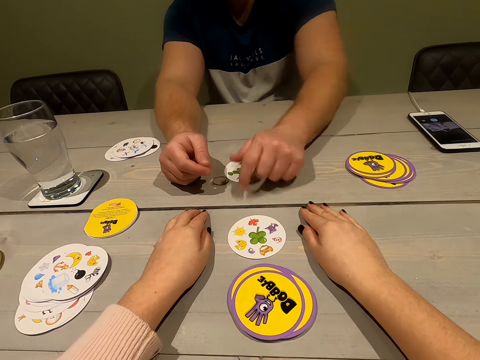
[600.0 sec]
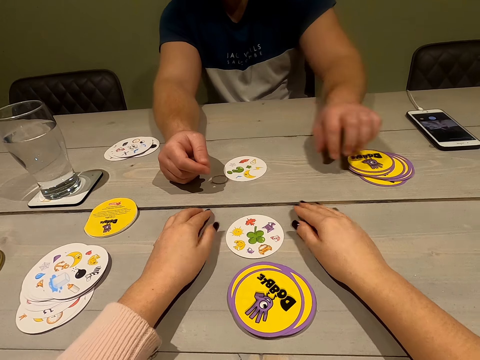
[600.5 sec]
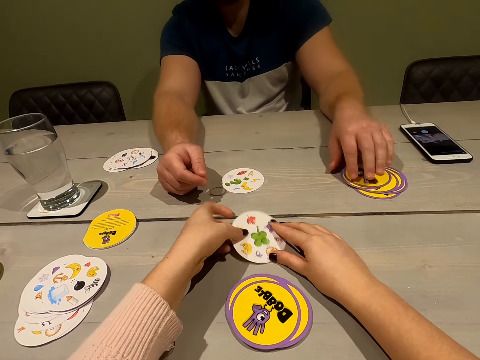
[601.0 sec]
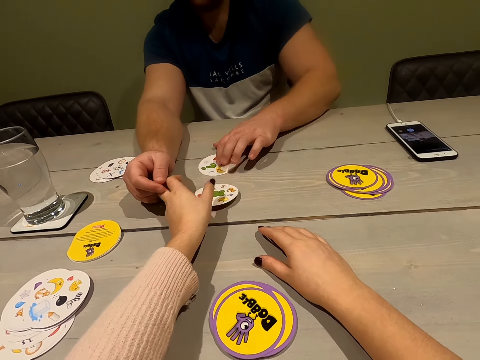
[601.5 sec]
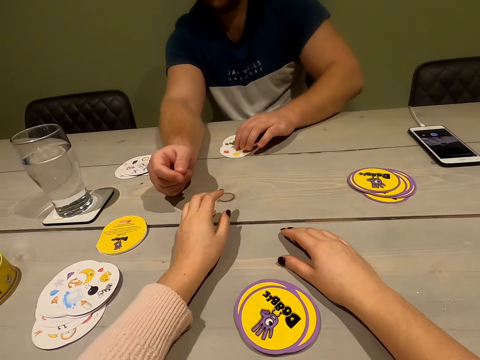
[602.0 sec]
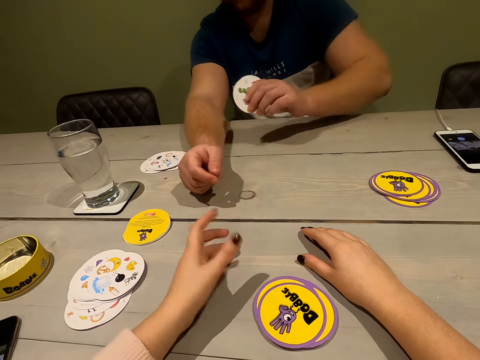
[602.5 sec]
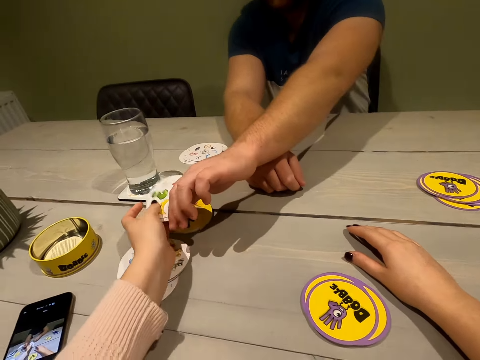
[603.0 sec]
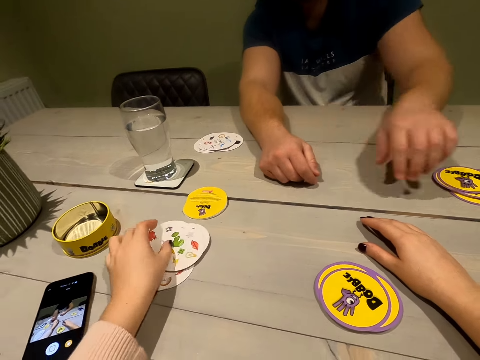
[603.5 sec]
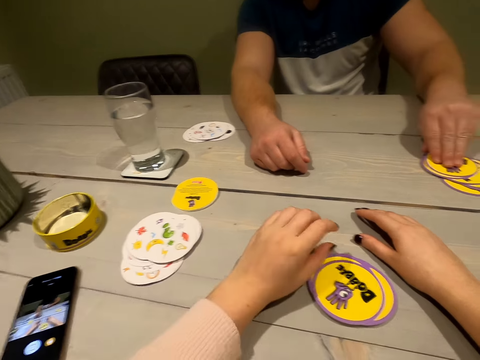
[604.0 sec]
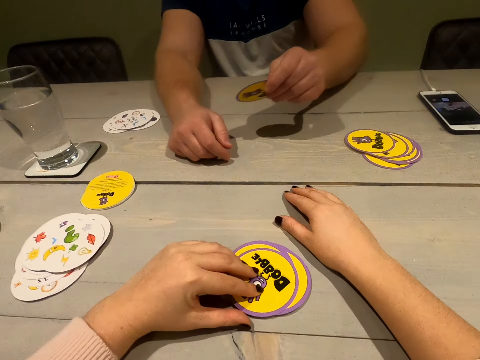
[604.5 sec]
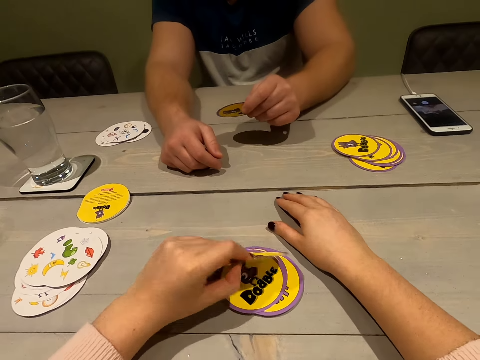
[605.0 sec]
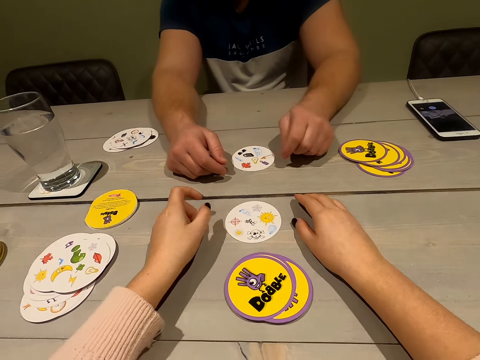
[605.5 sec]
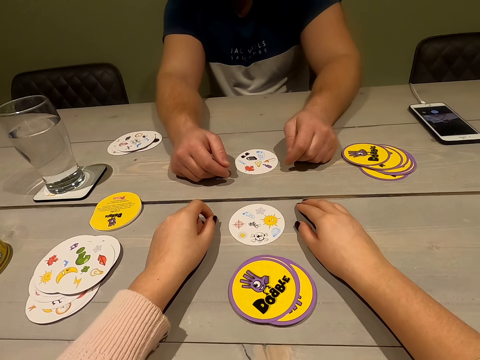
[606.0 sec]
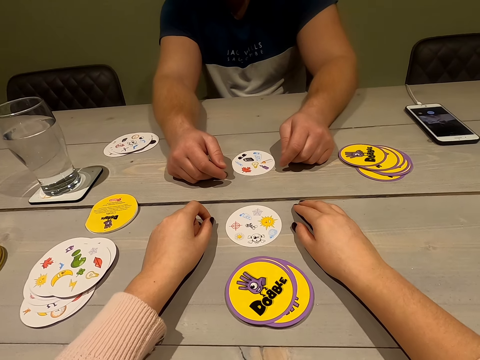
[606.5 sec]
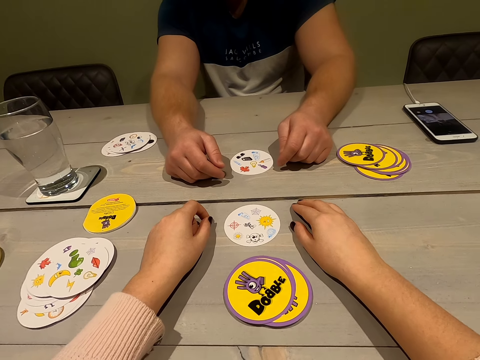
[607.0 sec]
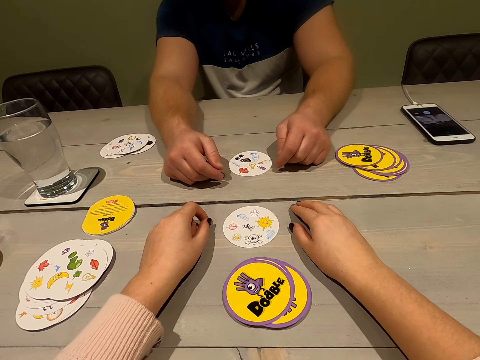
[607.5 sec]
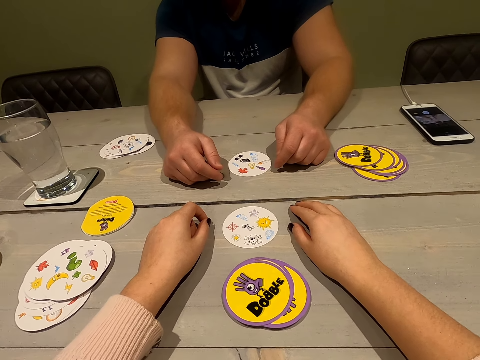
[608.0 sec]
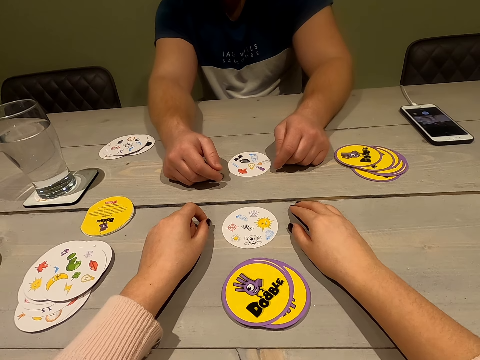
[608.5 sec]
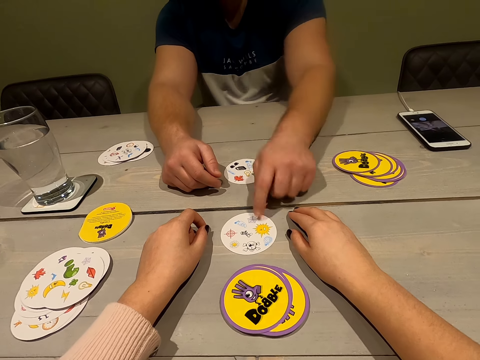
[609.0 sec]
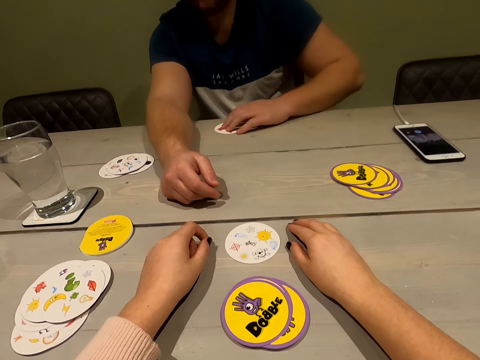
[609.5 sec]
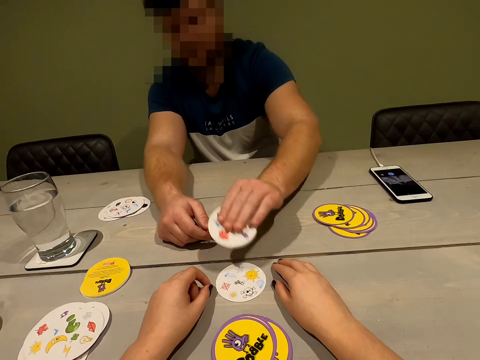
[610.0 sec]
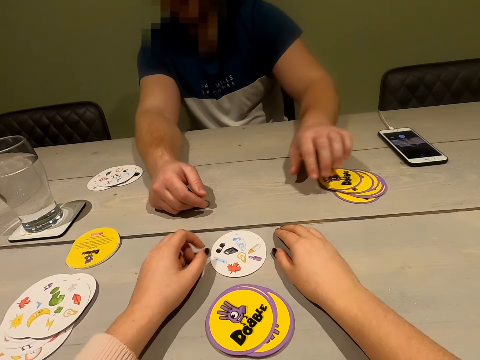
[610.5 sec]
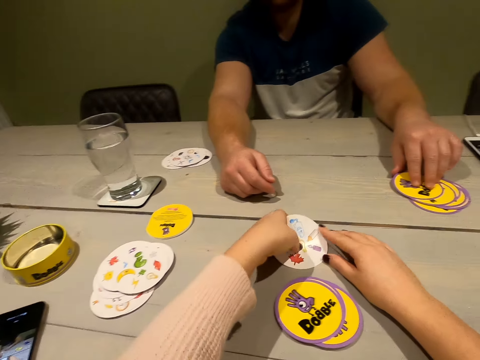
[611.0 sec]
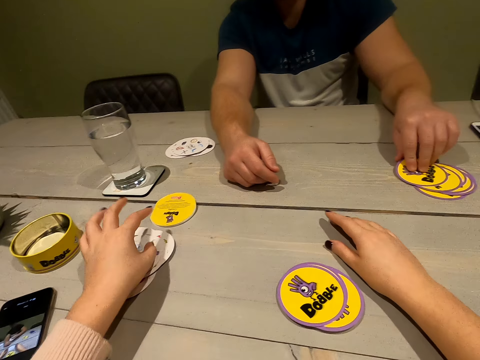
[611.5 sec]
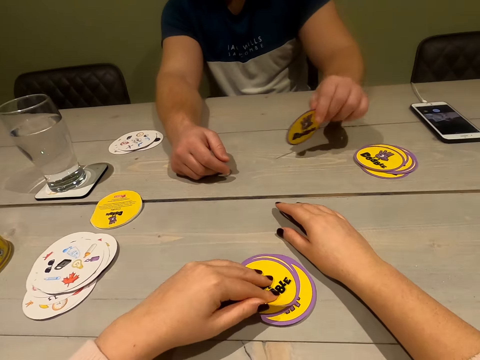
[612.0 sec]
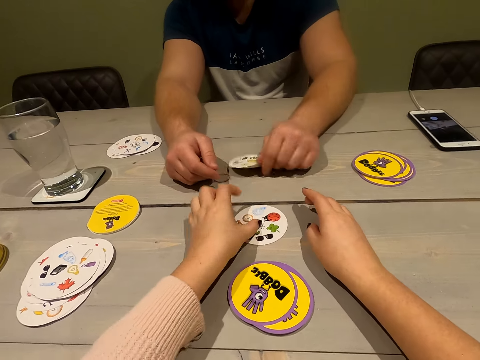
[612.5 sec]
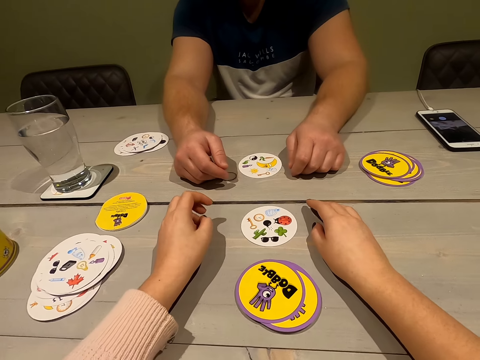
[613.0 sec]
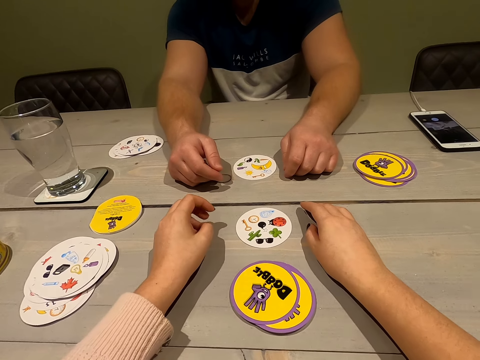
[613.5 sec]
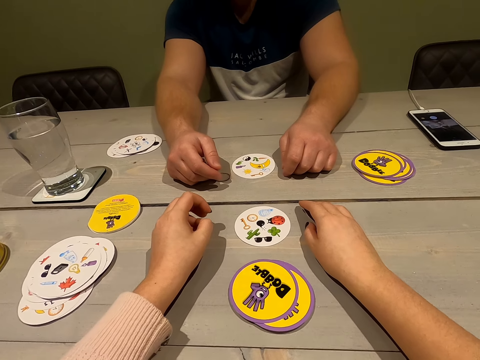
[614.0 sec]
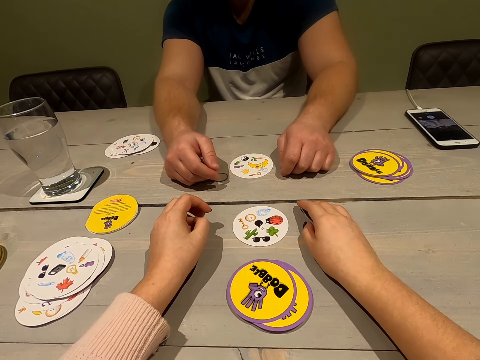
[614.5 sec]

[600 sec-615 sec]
A person touches the cards. The camera wearer takes the card. The person collects the cards. The camera wearer takes the cards and drops the cards. They drop a card. The person drops a card, touches the cards, collects the card and drops the card. The camera wearer moves the cards and drops a card. The person drops a card.

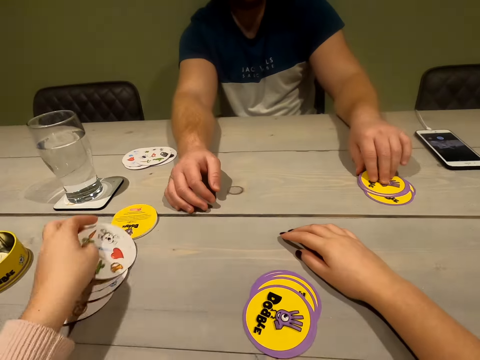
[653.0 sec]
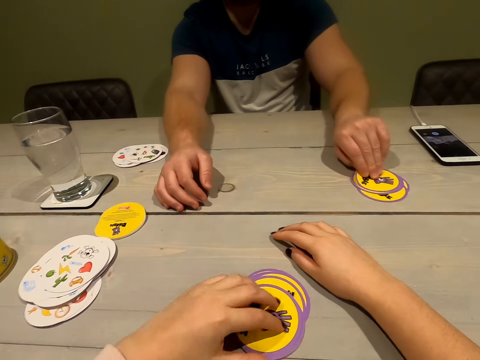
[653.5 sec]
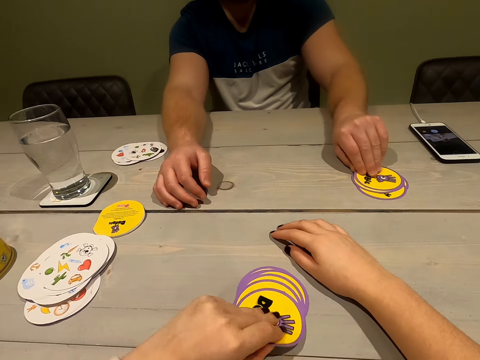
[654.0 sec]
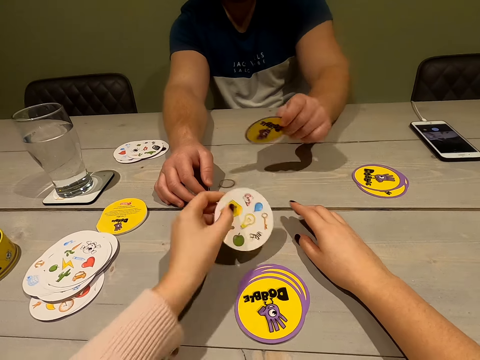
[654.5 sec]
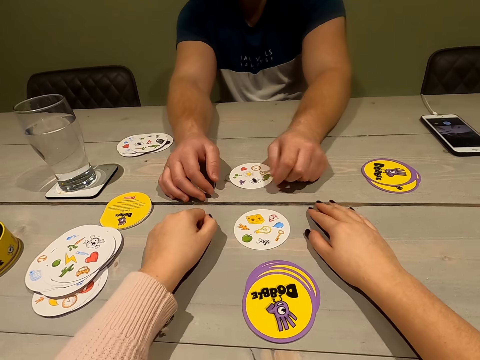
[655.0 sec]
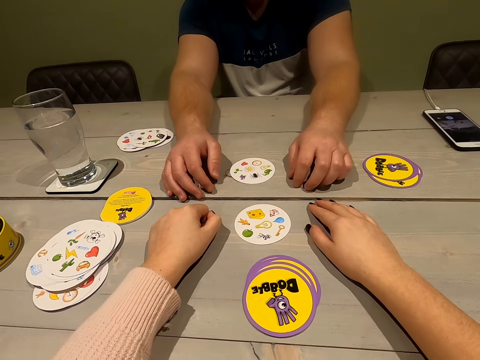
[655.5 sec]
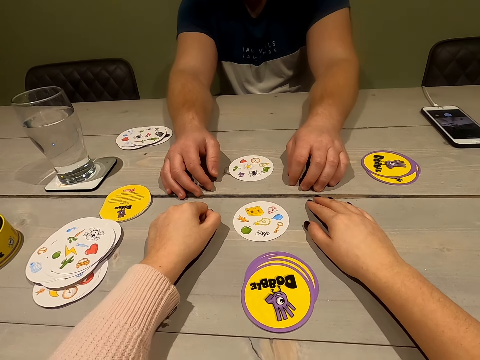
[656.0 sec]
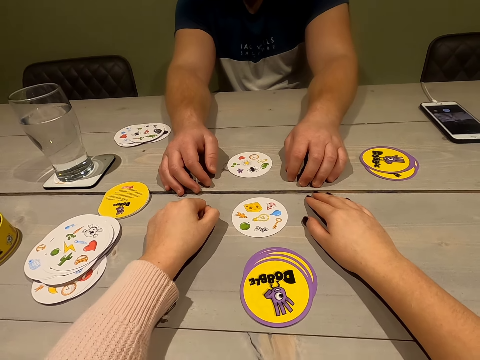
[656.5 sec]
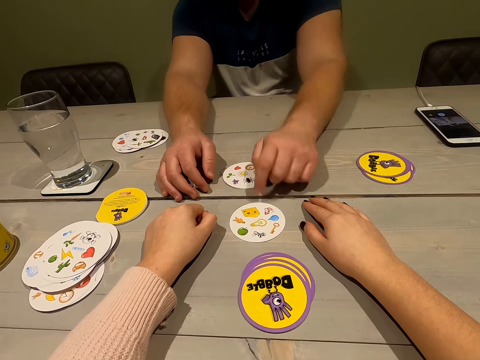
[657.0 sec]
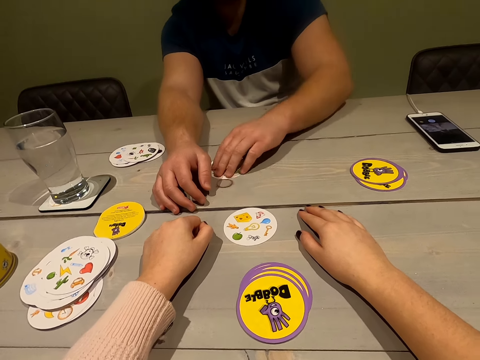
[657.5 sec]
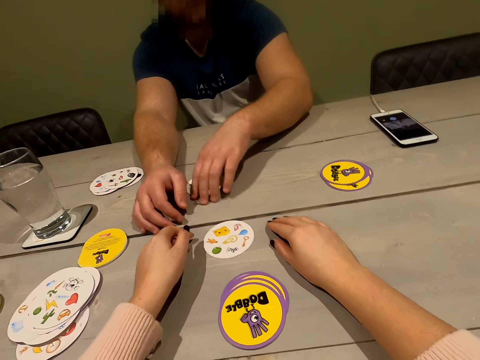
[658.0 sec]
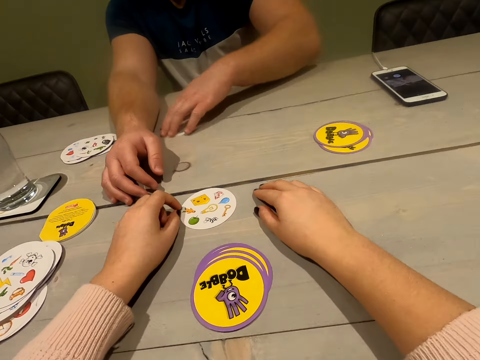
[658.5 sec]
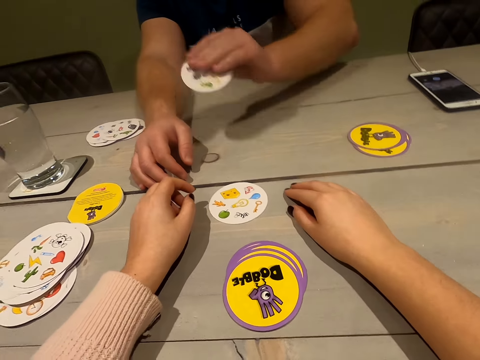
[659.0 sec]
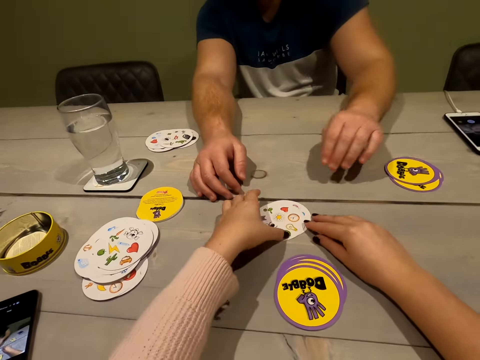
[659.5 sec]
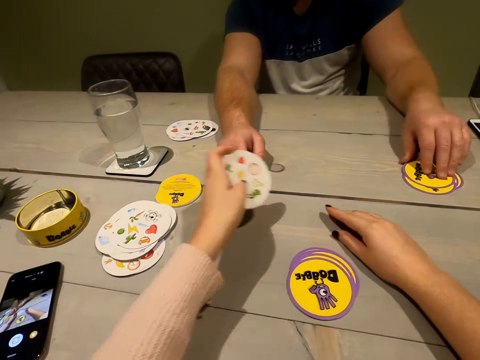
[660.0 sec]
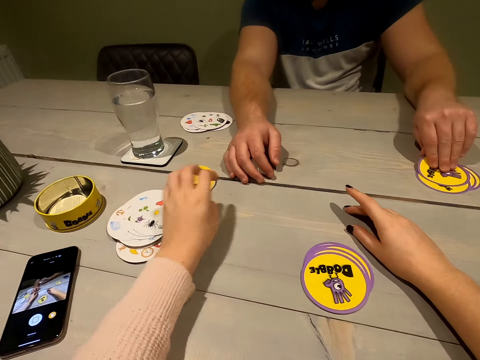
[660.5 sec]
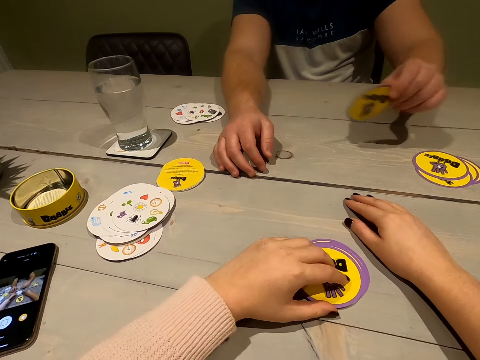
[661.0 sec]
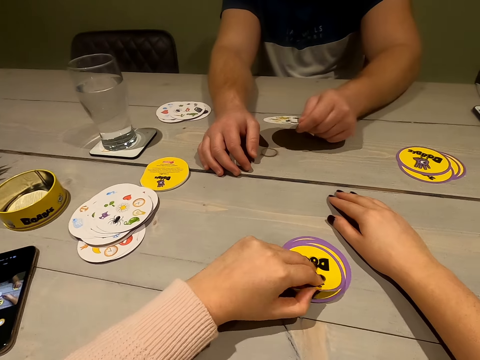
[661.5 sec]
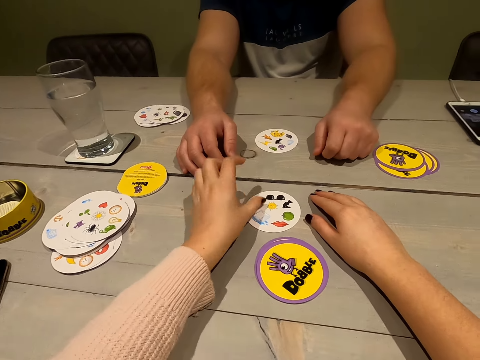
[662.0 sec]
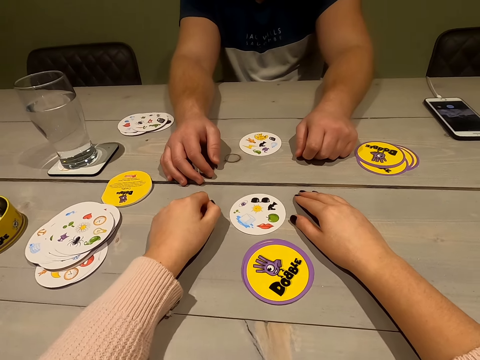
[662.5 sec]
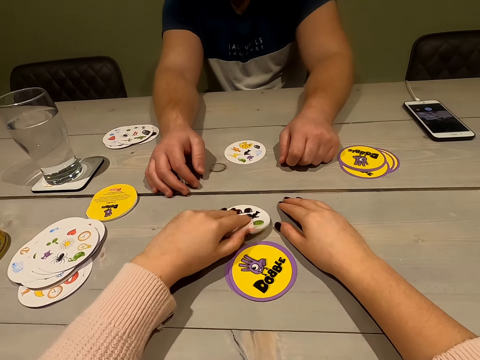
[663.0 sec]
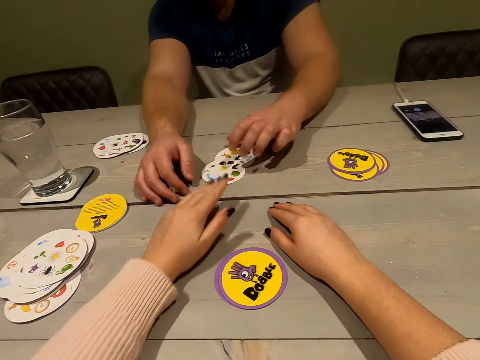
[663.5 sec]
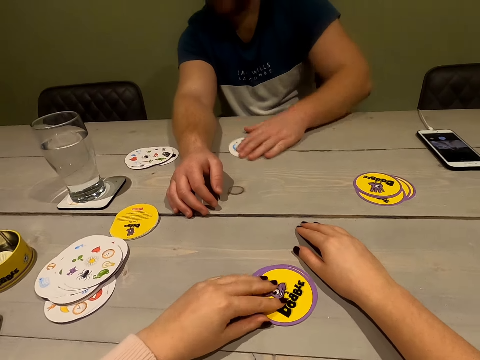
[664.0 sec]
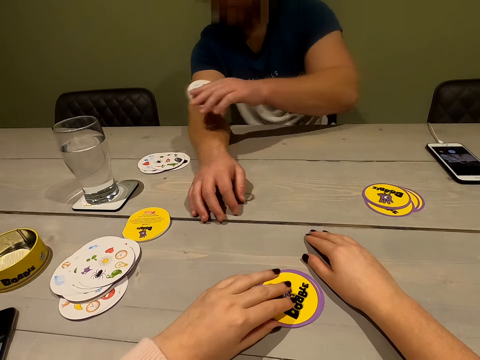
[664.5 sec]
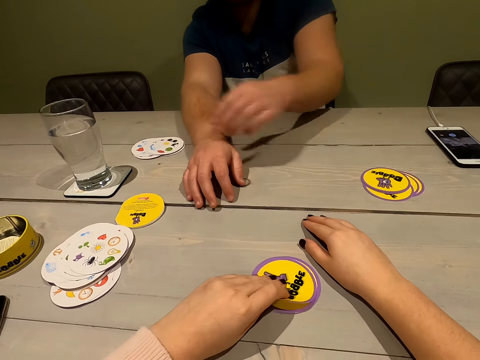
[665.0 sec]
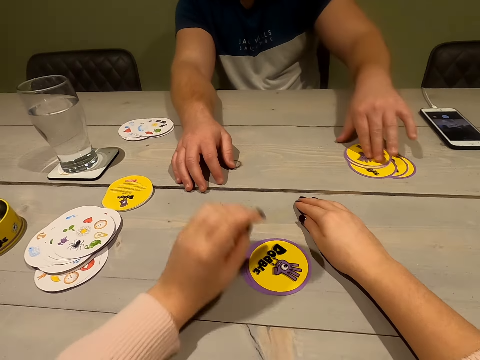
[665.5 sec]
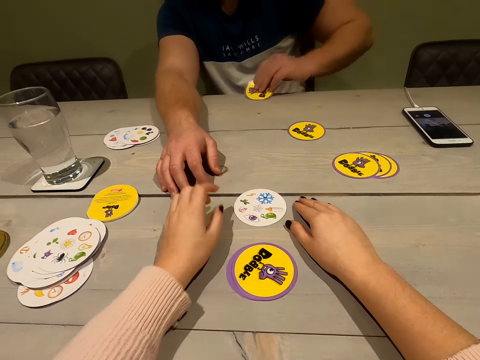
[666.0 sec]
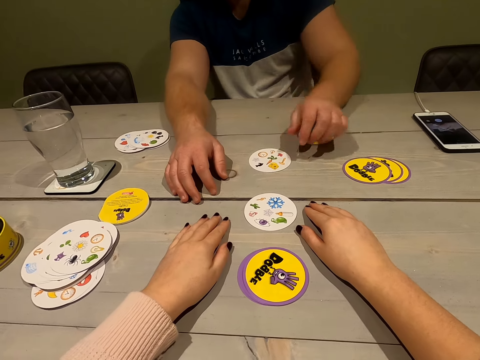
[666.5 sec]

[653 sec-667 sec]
The camera wearer moves the cards and drops a card. A person drops a card, touches the cards, collects the card and drops the card. The camera wearer moves the cards. The person drops a card. The camera wearer drops a card and moves the card. The person collects the cards and drops the cards. The camera wearer drops a card. The person drops a card.
